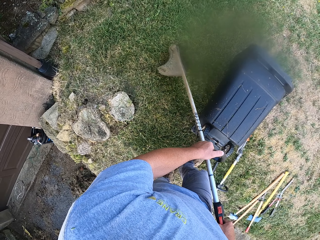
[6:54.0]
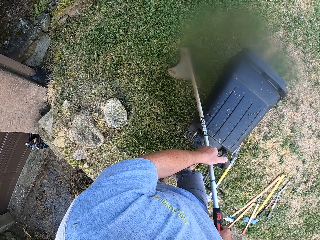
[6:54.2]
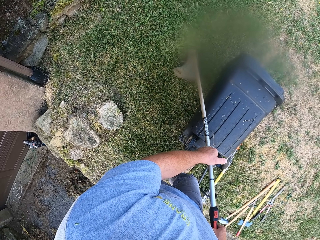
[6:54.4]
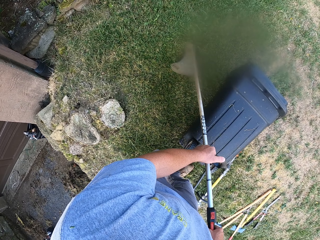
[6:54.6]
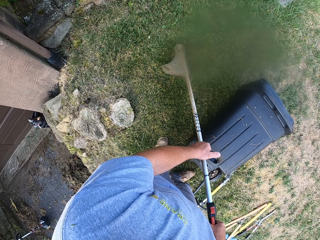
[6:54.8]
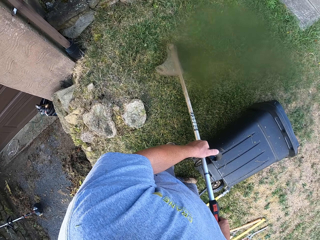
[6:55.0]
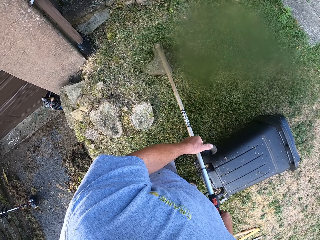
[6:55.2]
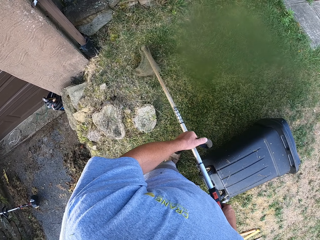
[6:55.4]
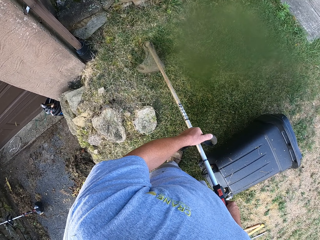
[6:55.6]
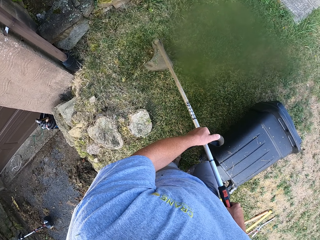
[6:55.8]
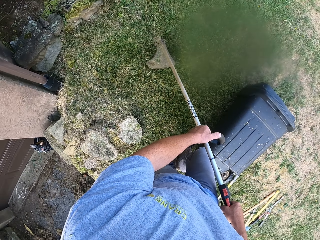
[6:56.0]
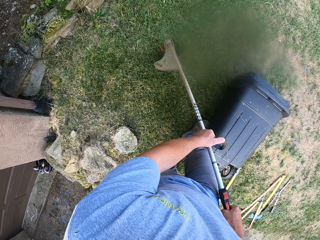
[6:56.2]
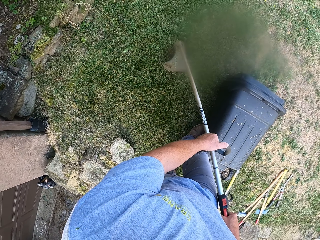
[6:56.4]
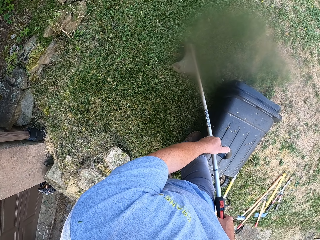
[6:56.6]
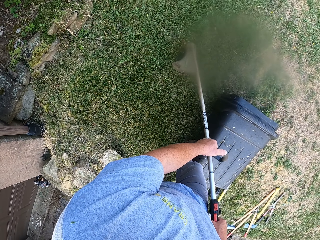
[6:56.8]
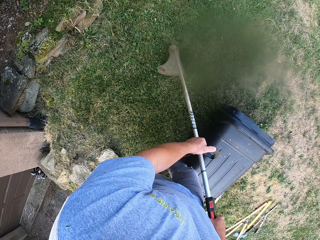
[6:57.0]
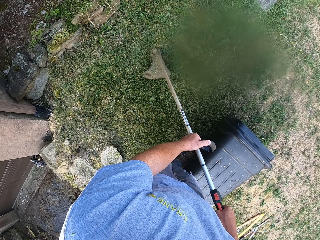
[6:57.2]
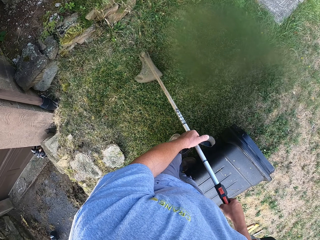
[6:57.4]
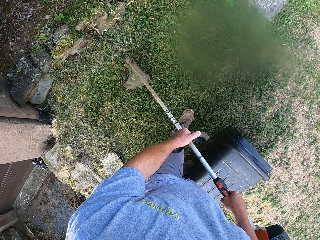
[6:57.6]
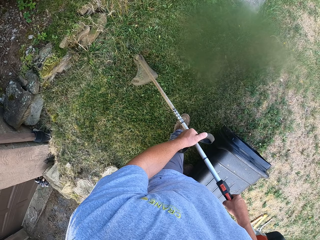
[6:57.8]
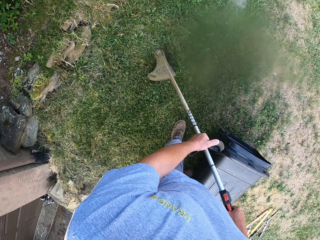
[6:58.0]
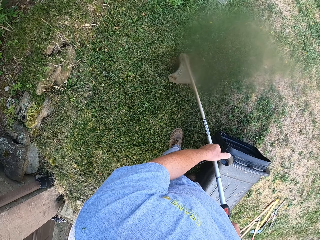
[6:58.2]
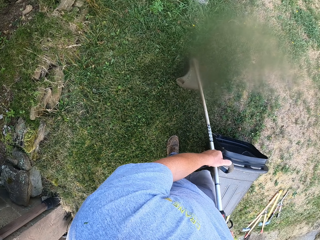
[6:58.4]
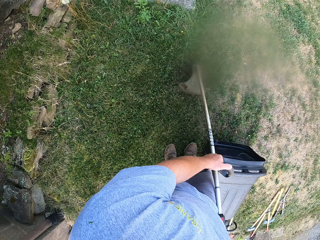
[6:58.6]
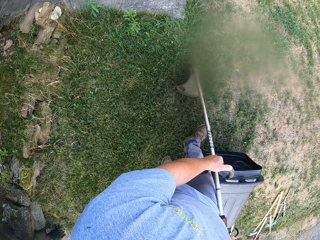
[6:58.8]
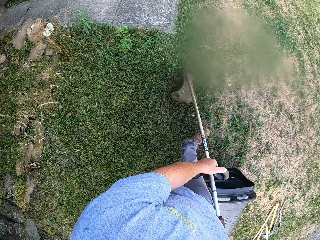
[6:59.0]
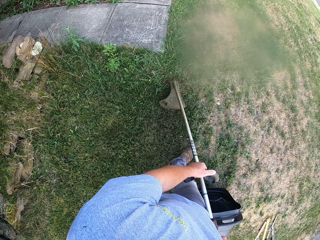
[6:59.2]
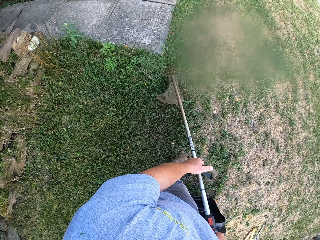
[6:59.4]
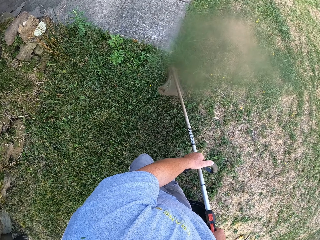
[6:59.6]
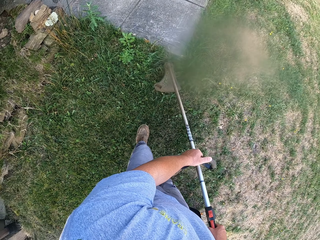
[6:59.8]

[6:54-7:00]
The camera wearer walks.

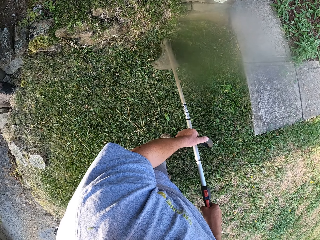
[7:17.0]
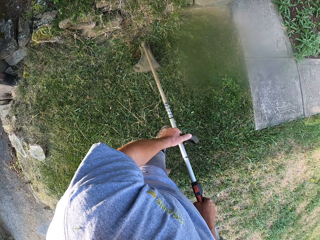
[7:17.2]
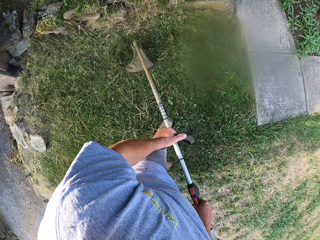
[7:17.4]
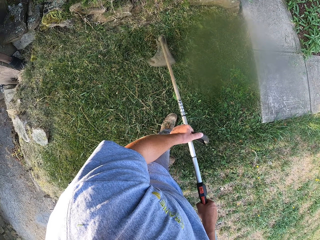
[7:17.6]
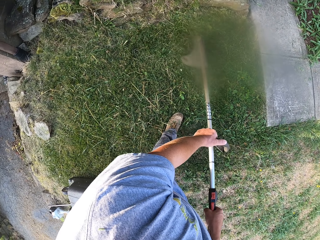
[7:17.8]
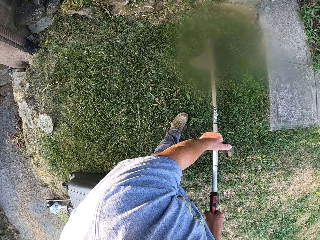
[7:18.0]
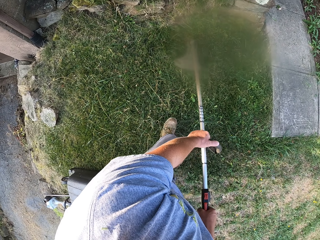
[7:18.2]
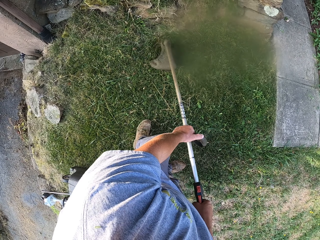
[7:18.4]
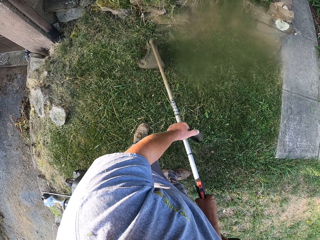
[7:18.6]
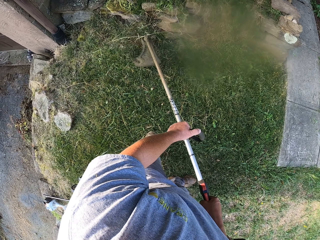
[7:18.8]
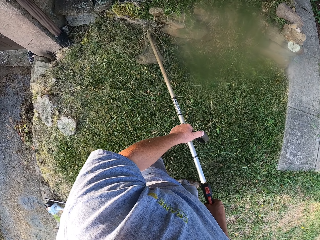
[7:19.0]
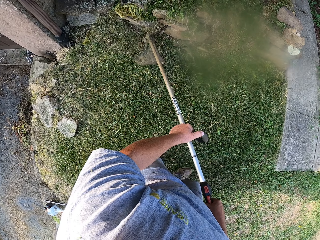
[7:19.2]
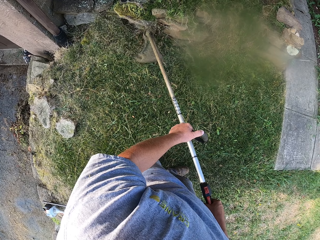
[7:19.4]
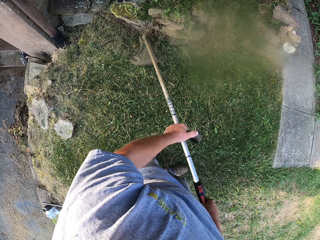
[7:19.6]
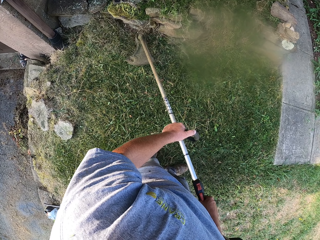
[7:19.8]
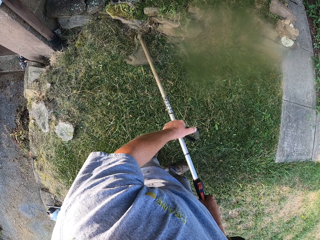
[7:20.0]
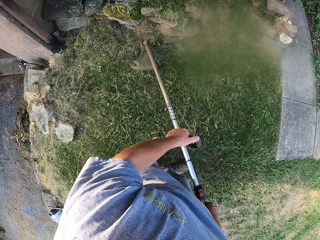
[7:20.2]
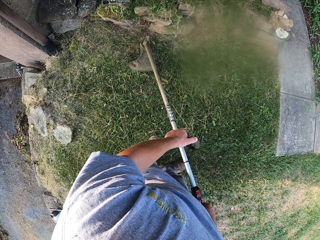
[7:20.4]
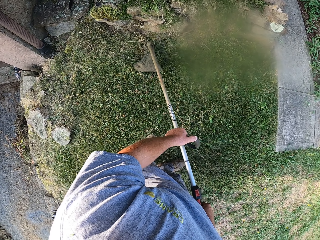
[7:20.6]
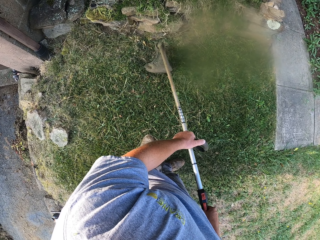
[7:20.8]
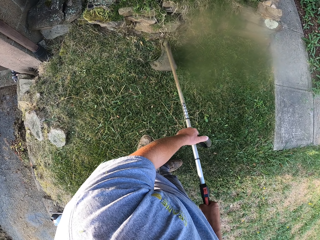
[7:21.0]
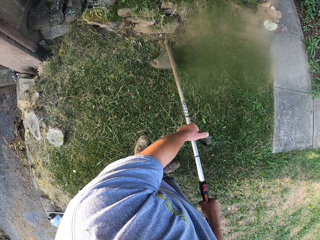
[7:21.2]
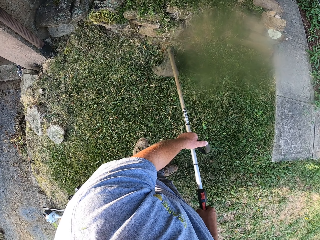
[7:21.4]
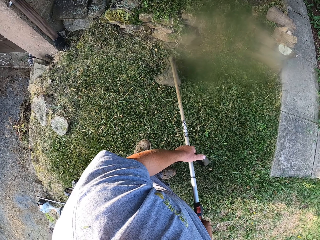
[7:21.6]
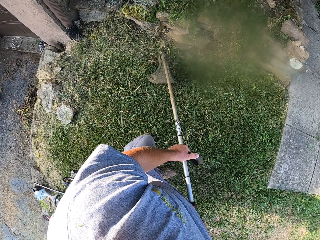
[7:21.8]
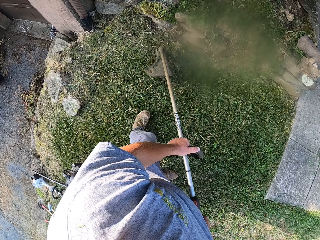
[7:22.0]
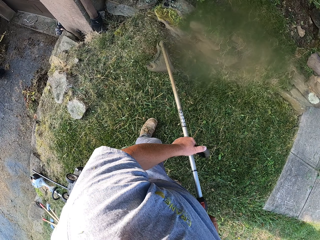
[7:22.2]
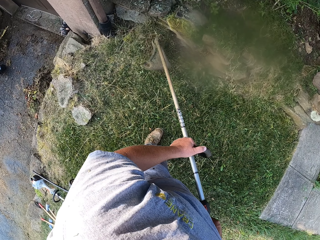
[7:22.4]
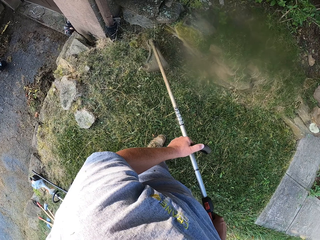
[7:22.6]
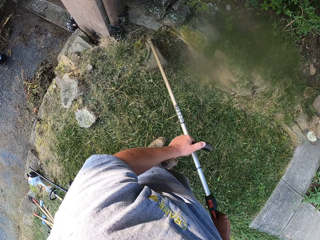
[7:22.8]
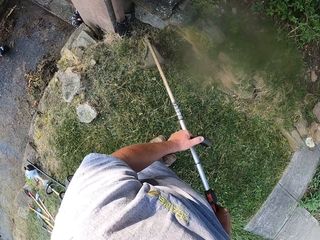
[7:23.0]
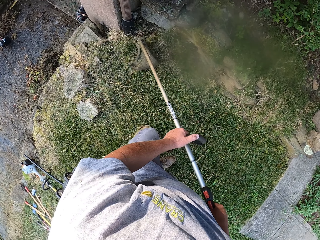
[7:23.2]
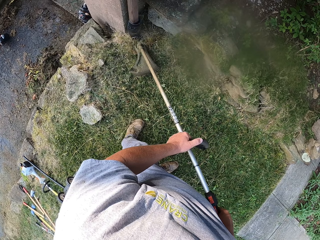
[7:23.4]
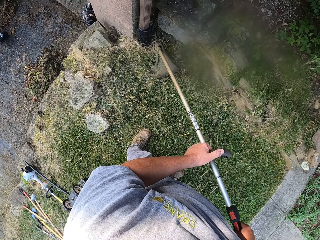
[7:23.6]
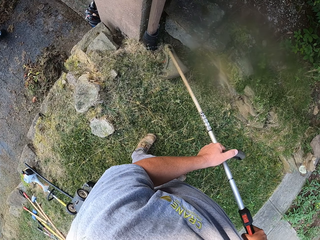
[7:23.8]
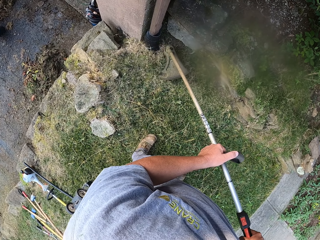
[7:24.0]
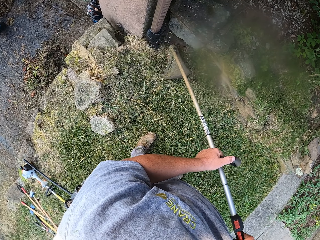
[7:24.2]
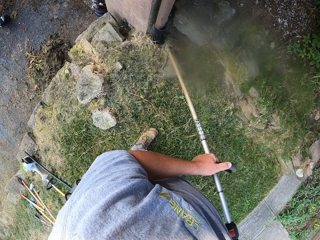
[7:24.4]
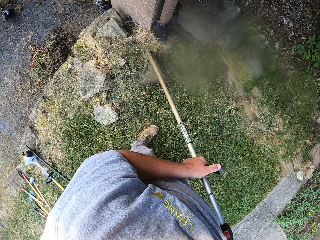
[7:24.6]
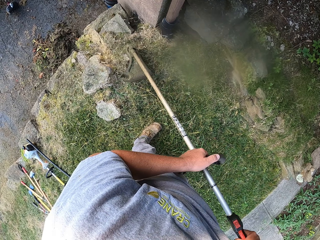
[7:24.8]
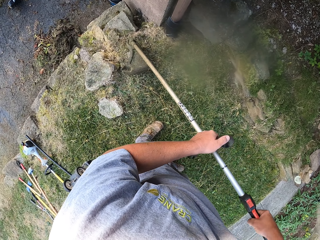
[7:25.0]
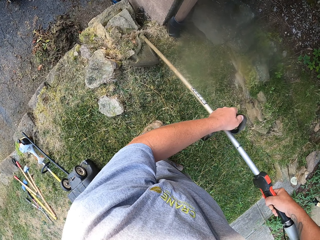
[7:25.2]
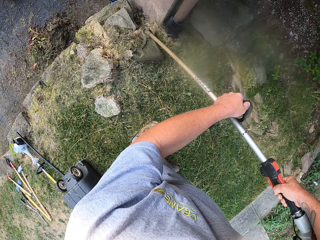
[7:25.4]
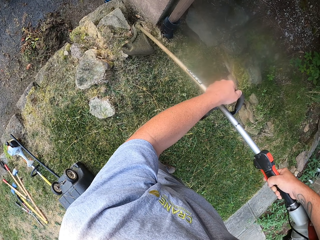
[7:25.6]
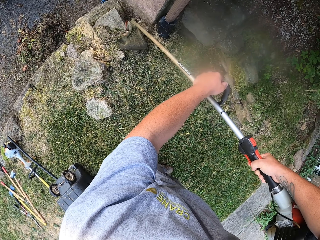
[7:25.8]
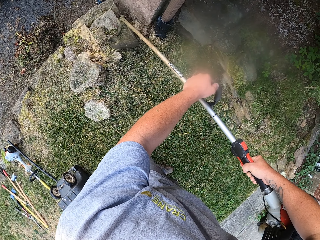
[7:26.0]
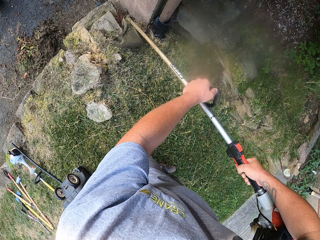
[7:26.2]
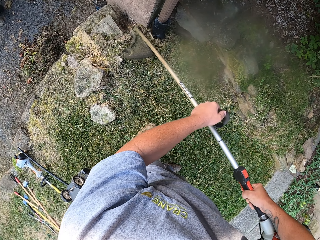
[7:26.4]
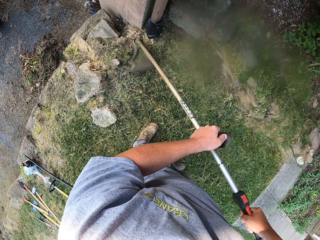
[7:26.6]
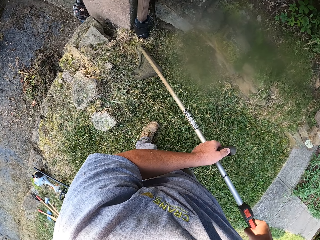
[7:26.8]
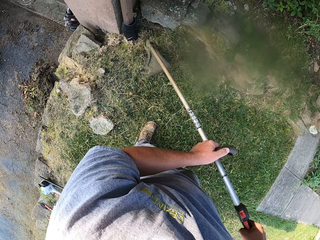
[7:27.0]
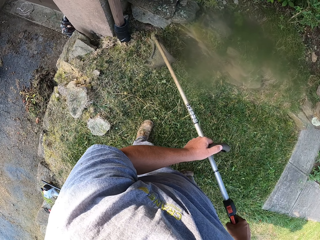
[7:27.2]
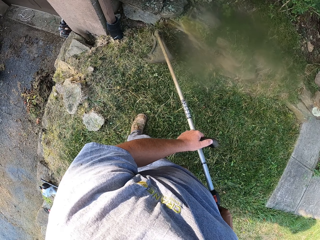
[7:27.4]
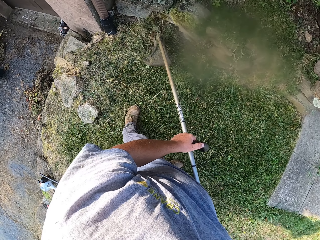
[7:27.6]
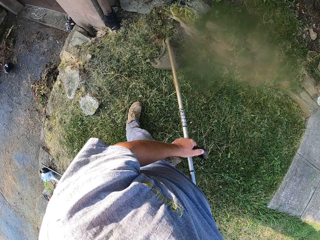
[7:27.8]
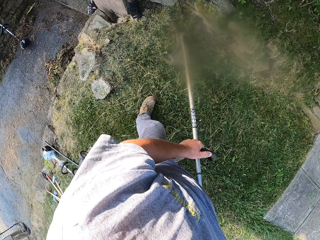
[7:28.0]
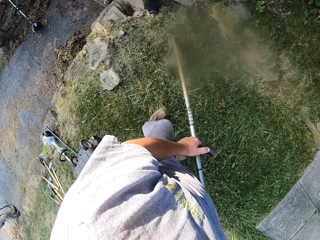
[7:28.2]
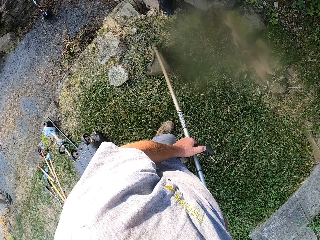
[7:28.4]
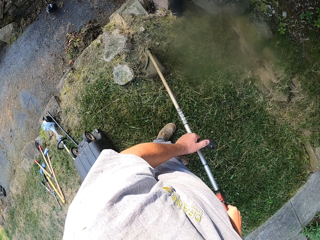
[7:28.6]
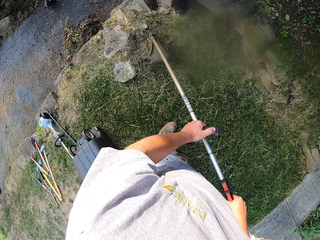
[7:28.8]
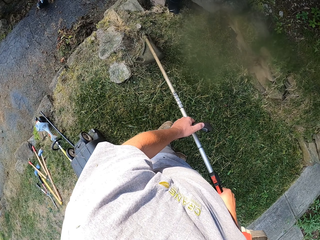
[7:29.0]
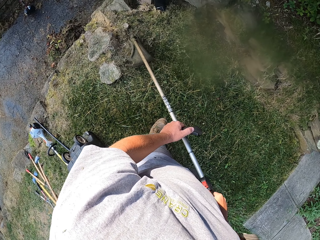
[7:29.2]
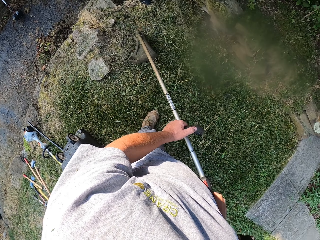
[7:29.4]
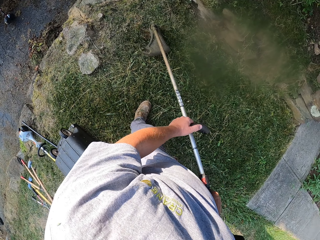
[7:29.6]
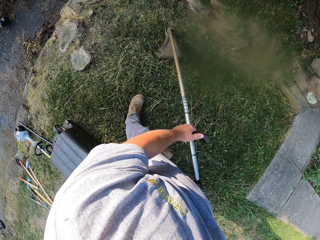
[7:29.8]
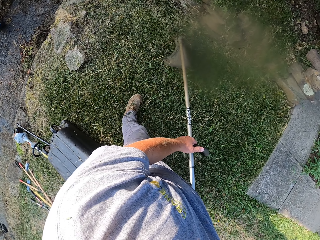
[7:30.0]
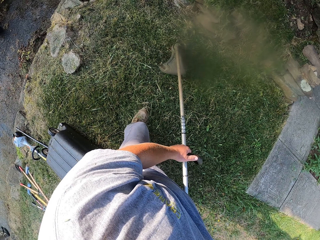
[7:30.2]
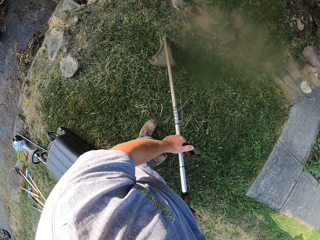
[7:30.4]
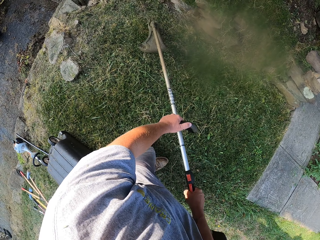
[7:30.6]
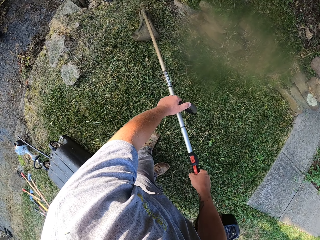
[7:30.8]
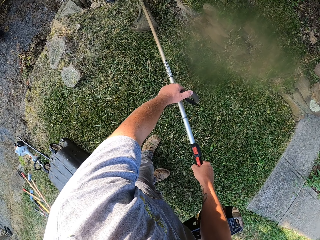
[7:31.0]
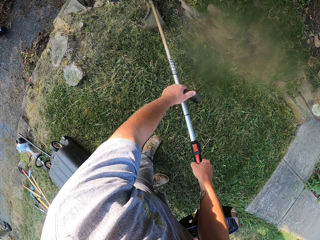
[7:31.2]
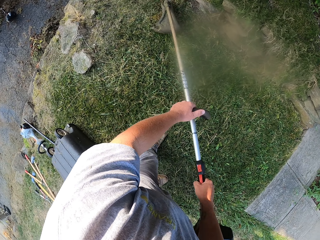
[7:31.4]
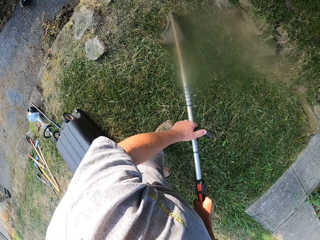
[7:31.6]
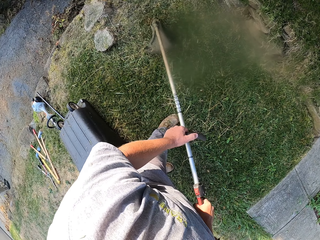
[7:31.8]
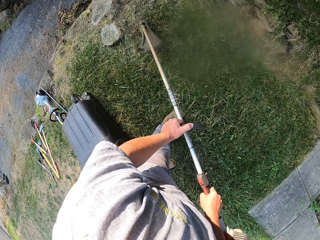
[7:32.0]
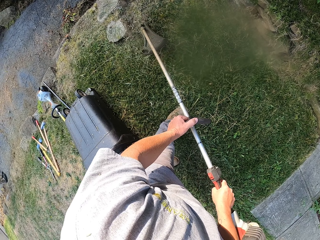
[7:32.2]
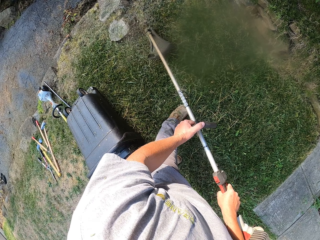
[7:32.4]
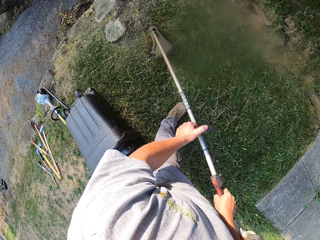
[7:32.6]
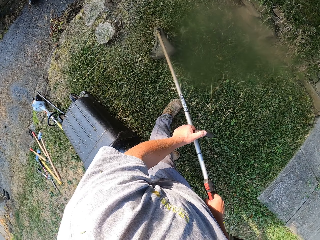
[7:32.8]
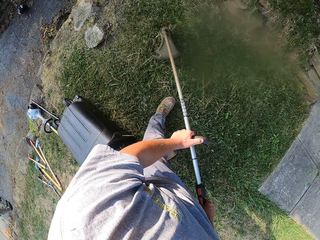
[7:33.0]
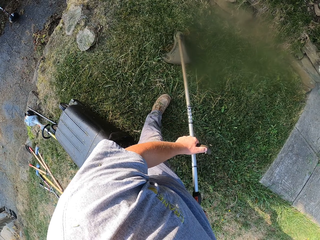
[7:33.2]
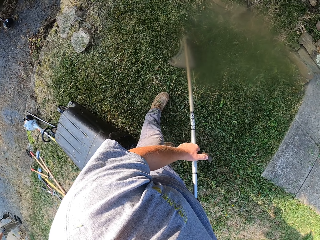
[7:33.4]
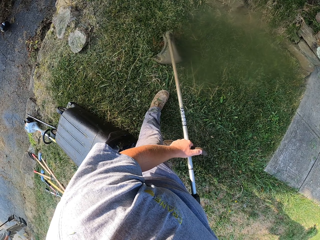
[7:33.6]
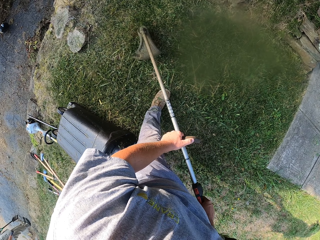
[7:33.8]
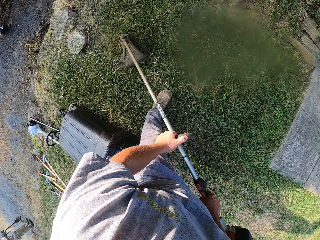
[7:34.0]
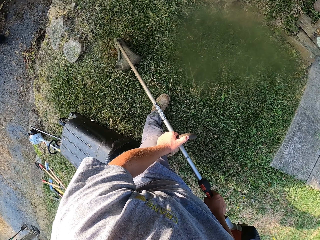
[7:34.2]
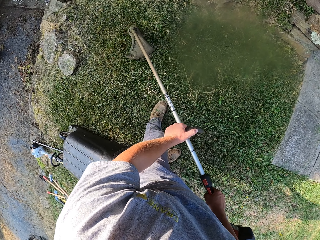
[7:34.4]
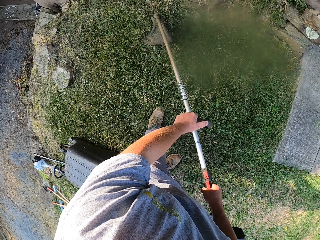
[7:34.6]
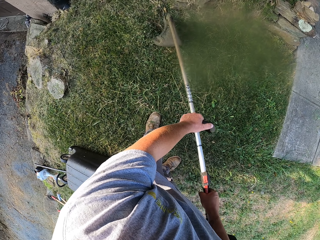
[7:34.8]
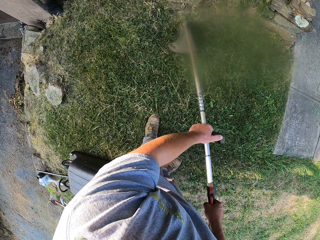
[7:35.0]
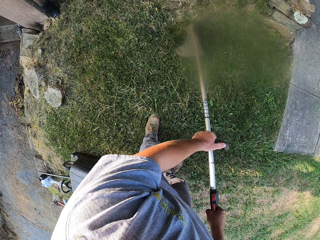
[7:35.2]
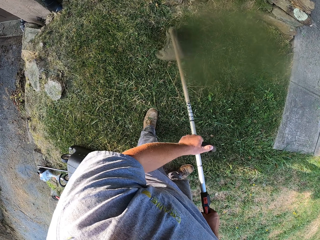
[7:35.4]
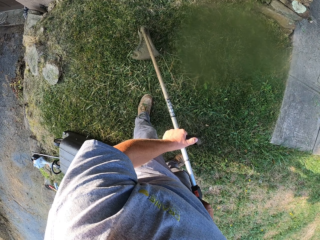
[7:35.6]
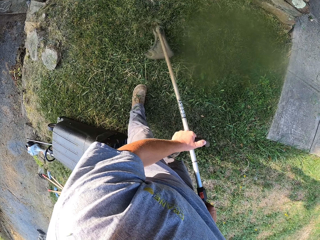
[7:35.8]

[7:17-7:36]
The camera wearer walks. They walk again.
